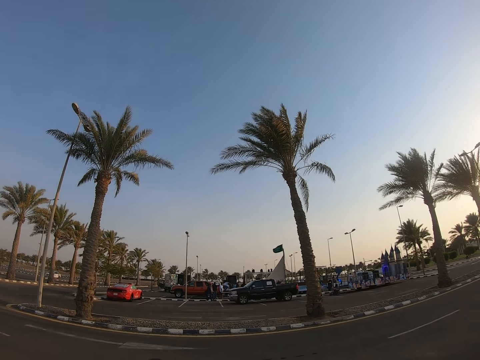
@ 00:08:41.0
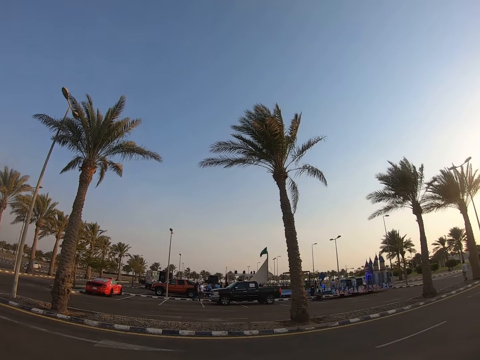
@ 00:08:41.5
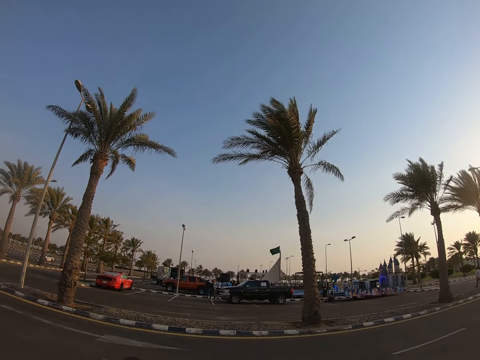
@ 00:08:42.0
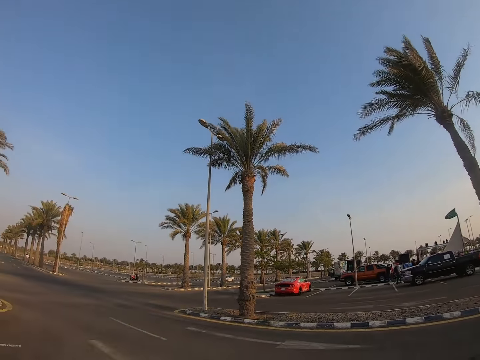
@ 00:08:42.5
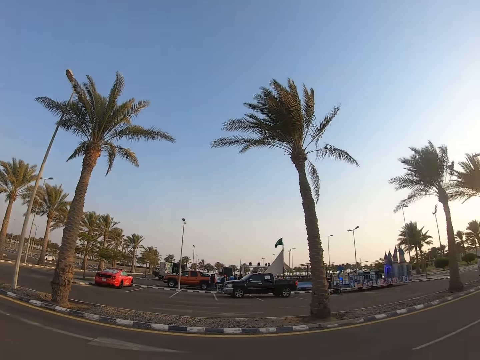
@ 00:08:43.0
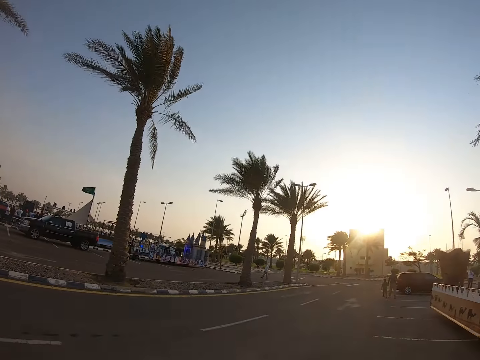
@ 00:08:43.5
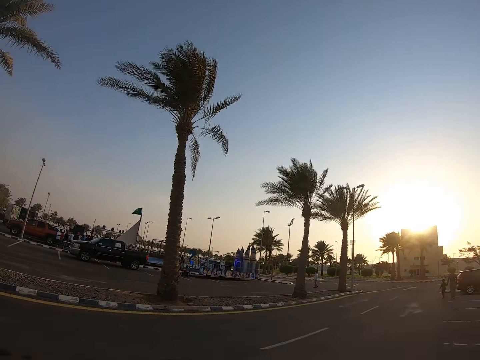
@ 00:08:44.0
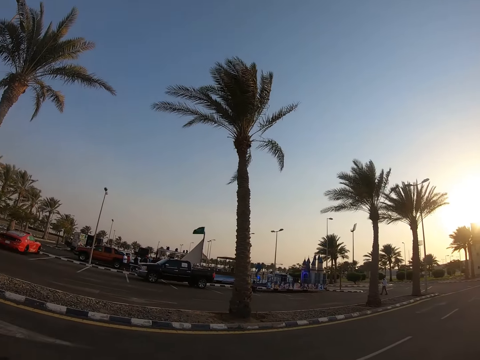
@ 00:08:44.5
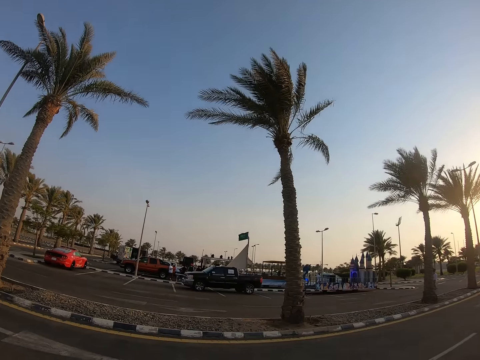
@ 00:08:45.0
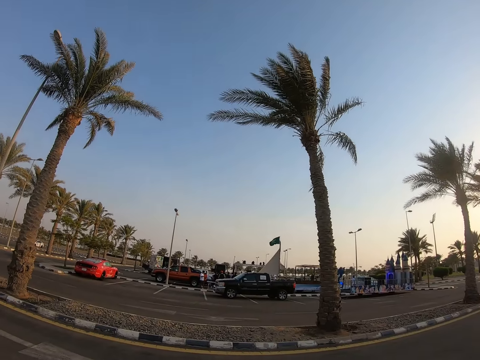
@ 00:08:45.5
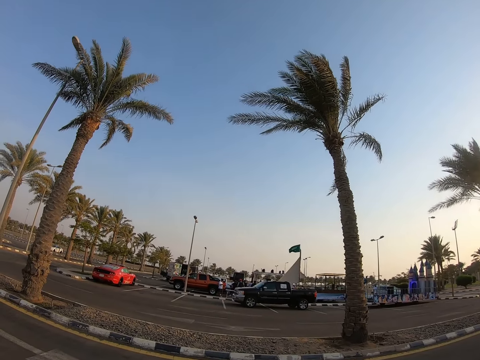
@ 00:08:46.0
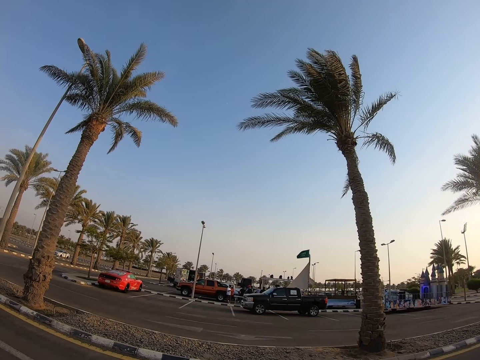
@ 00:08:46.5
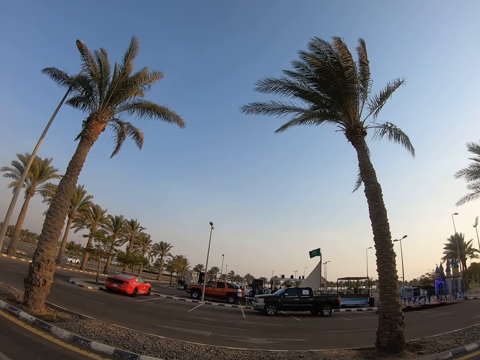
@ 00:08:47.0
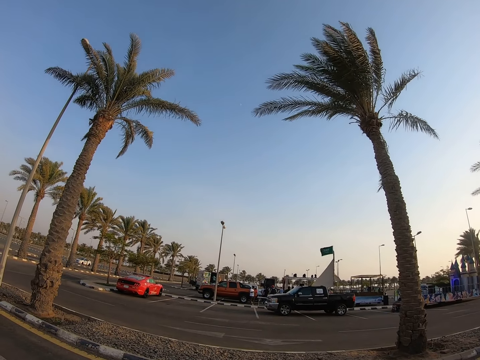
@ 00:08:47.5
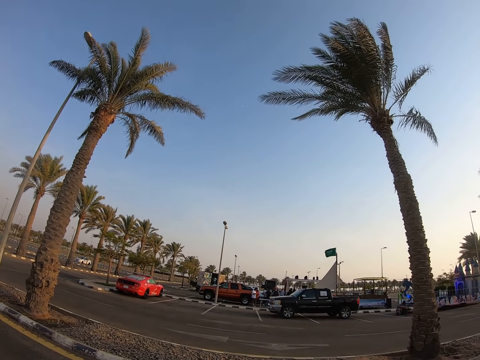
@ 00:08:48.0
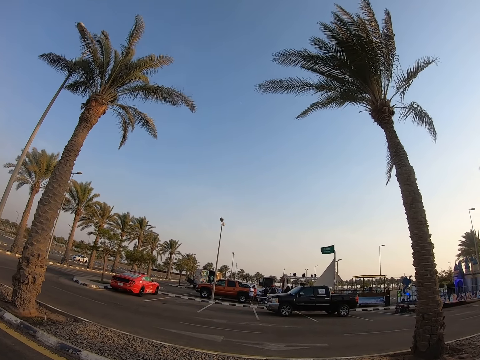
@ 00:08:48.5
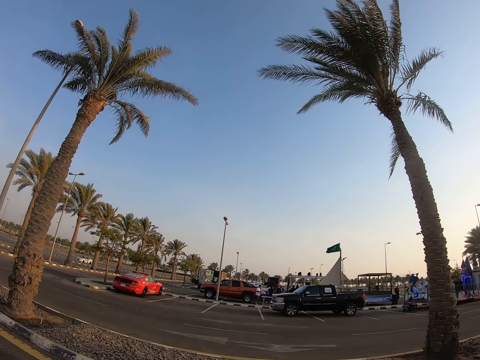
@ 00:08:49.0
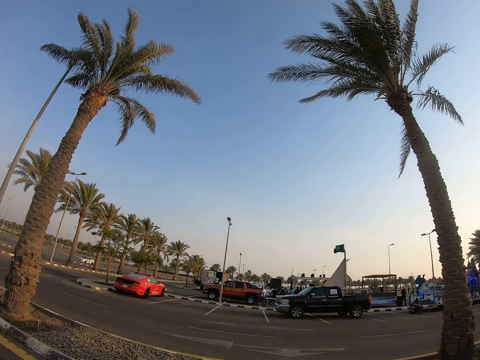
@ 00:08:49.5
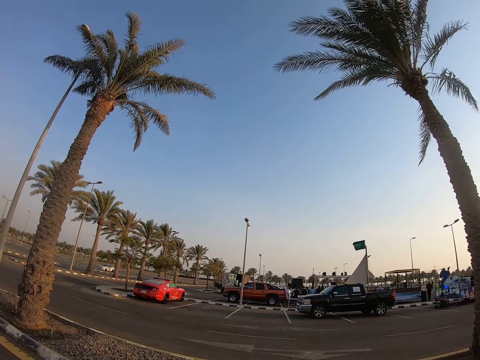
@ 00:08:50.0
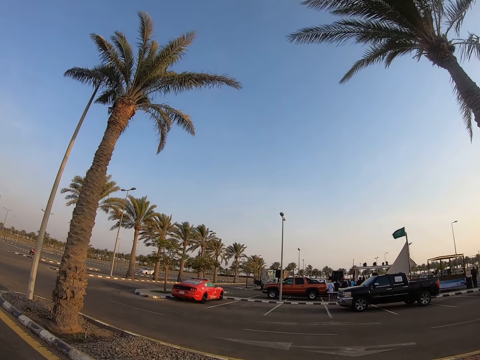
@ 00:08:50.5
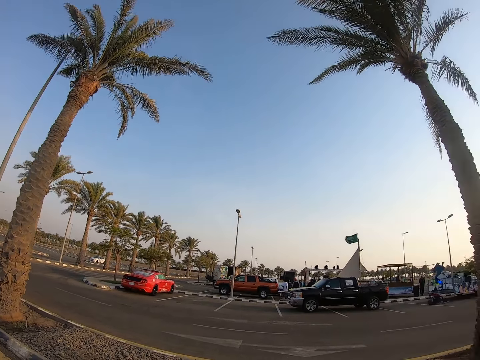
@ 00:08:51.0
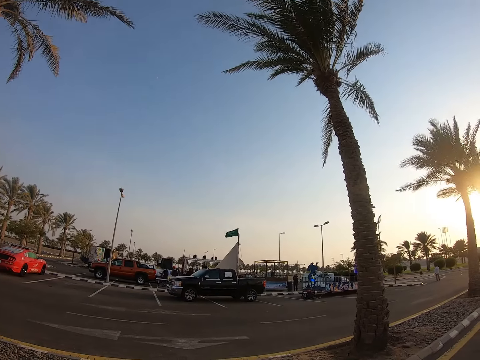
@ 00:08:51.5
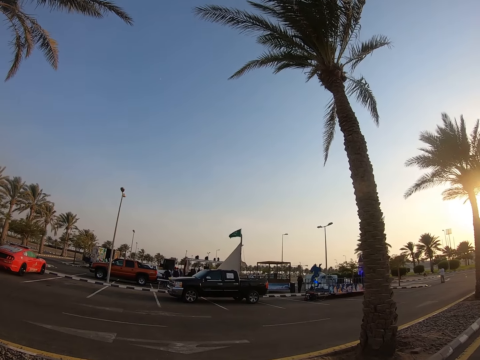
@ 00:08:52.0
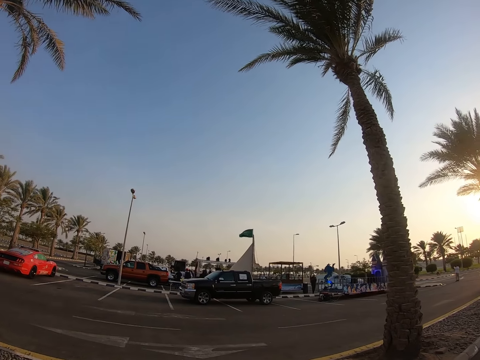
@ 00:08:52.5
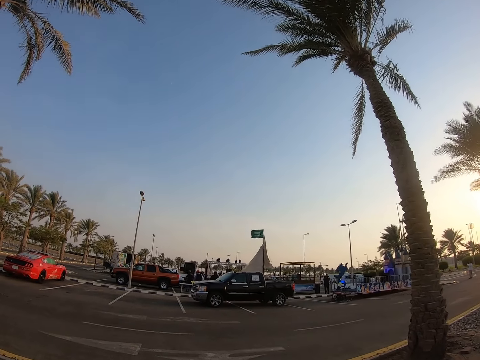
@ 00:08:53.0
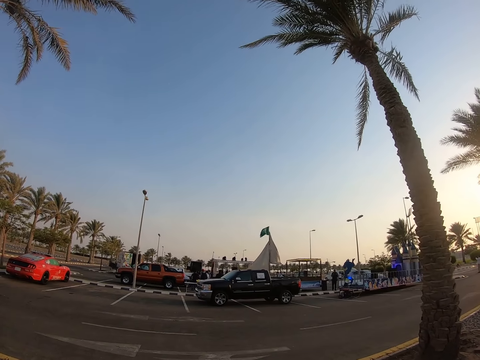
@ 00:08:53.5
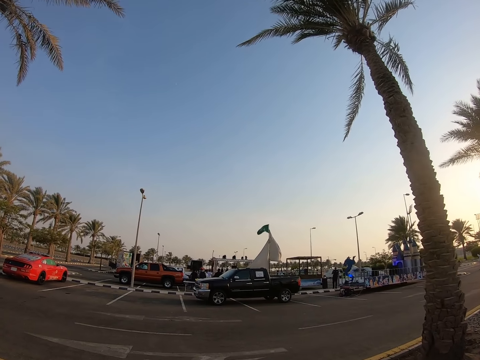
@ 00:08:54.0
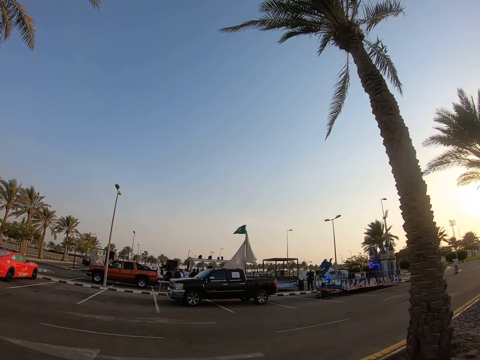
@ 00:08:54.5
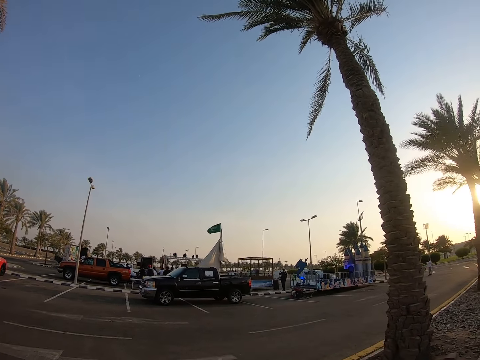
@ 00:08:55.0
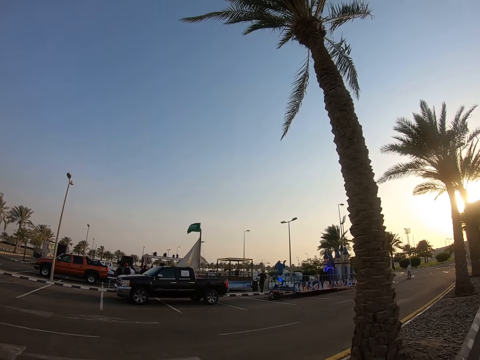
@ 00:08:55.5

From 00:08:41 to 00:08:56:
The camera wearer looks around the park.

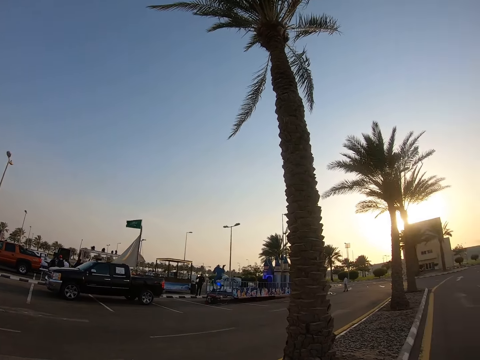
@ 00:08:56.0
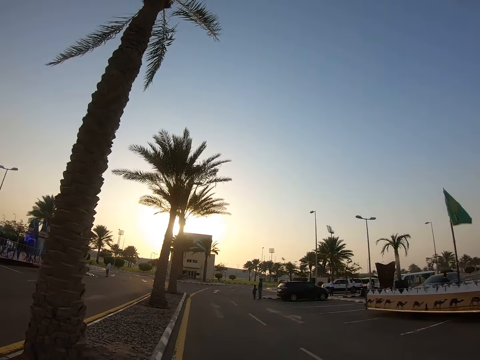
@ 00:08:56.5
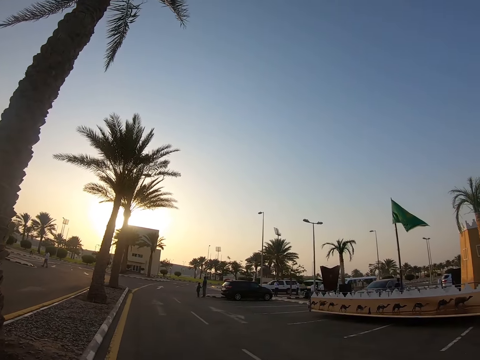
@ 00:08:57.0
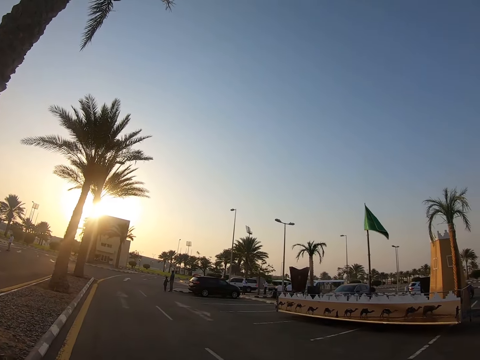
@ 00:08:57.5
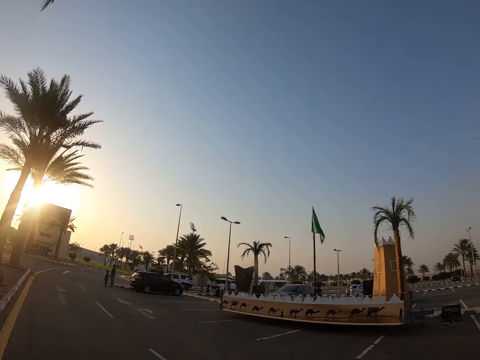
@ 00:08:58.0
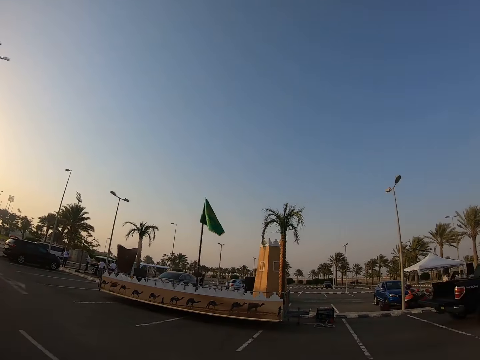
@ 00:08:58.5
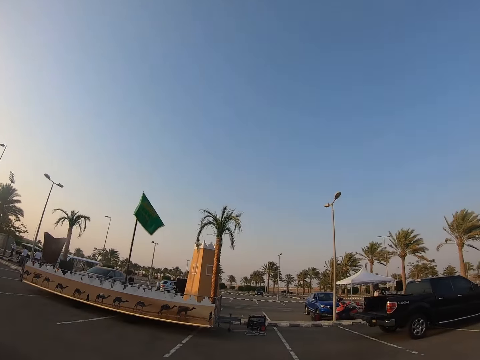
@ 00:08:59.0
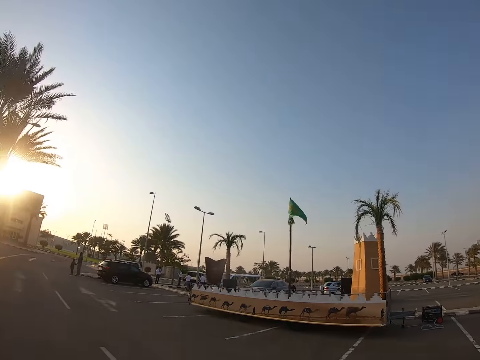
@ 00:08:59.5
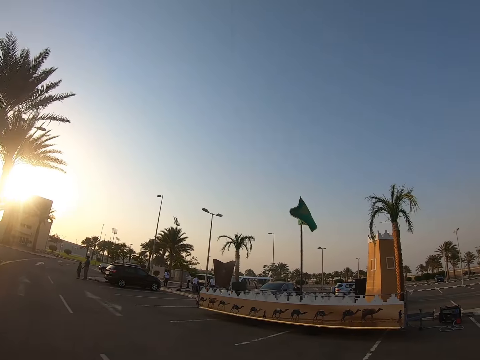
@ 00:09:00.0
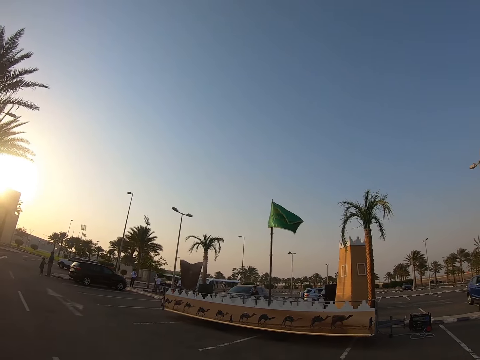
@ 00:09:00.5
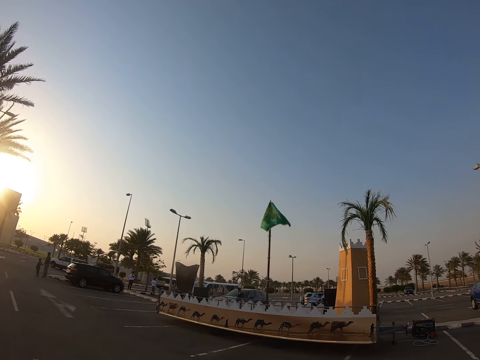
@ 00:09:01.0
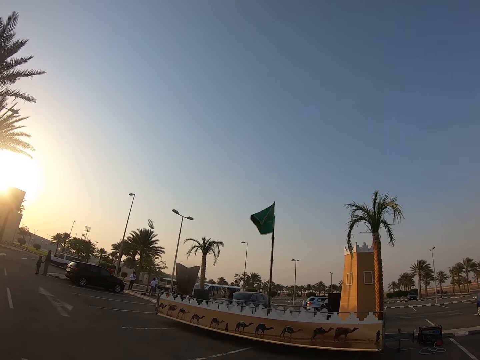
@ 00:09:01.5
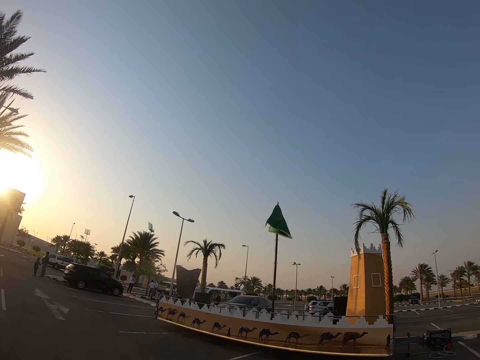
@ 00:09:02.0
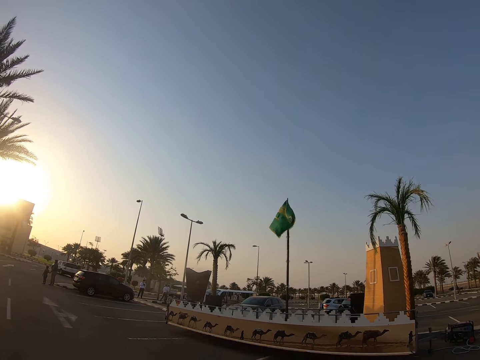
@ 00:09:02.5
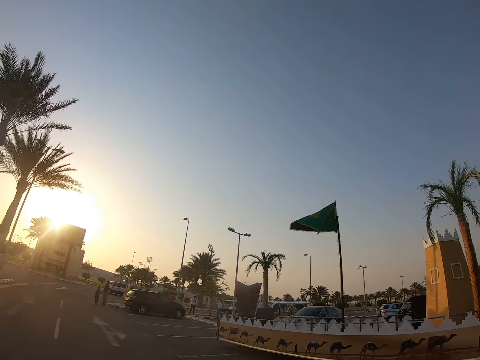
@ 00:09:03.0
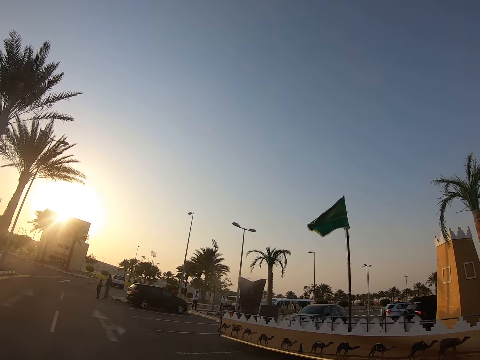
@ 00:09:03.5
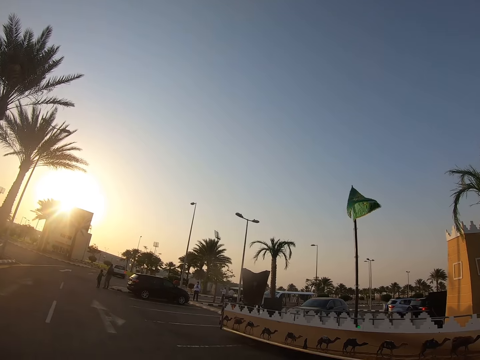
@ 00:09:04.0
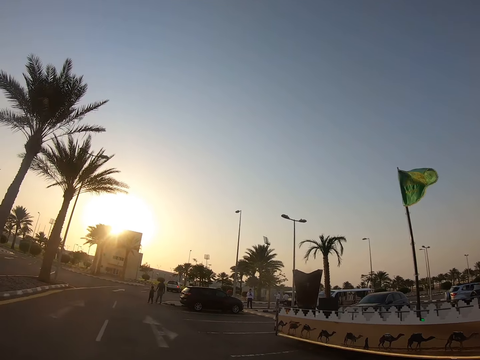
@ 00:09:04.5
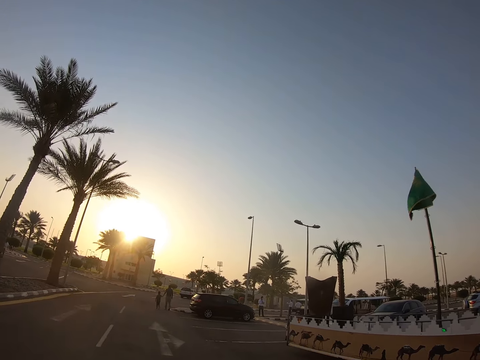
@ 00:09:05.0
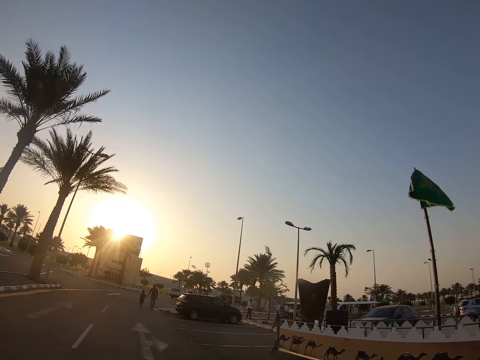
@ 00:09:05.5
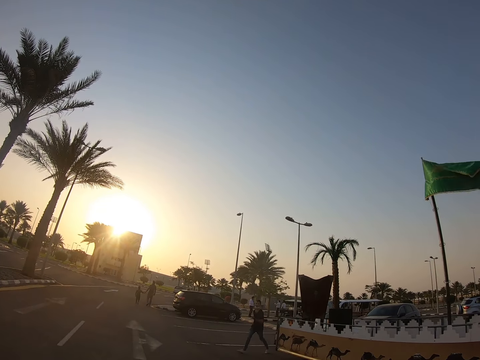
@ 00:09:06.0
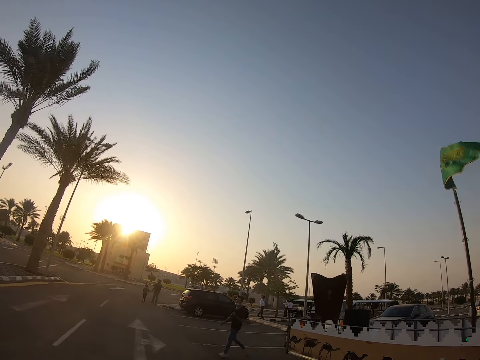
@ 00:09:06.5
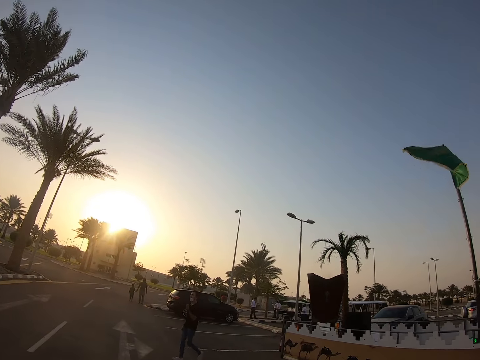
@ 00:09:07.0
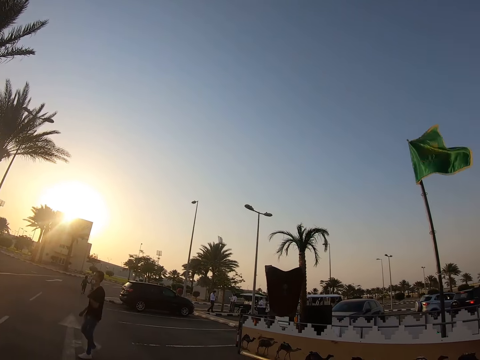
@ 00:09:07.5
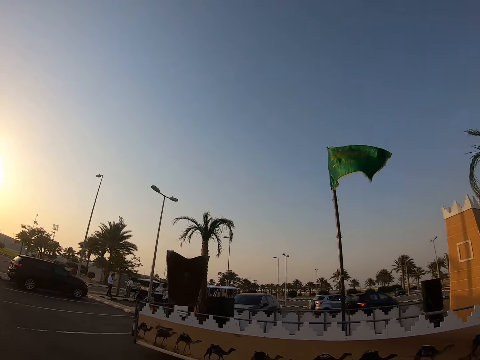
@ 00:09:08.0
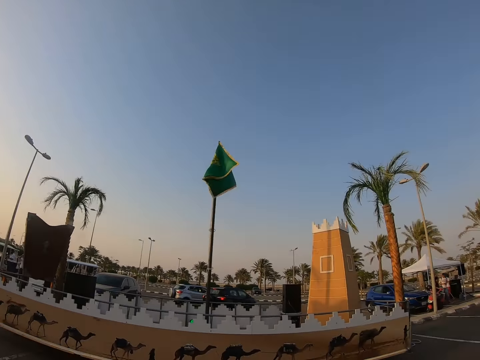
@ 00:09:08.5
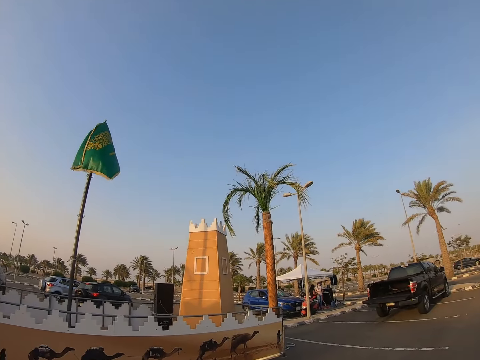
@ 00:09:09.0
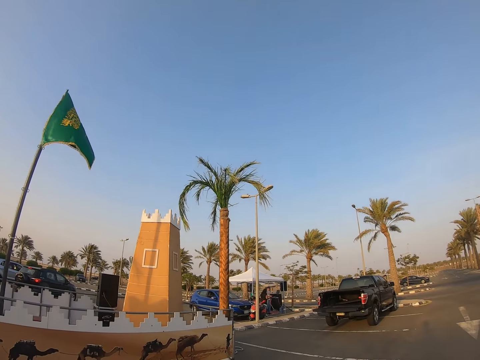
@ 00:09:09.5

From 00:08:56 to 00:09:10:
The camera wearer walks around the park. A man walks around the parking.
